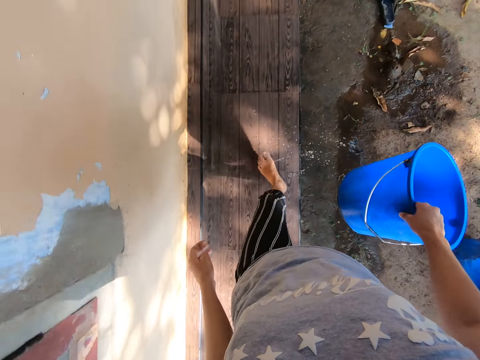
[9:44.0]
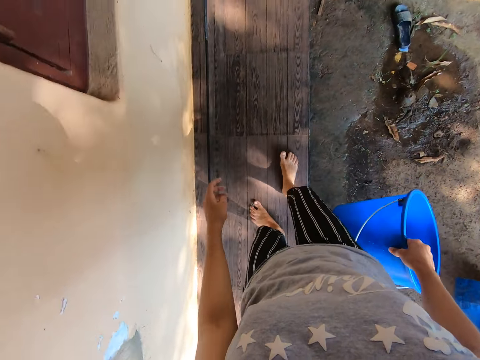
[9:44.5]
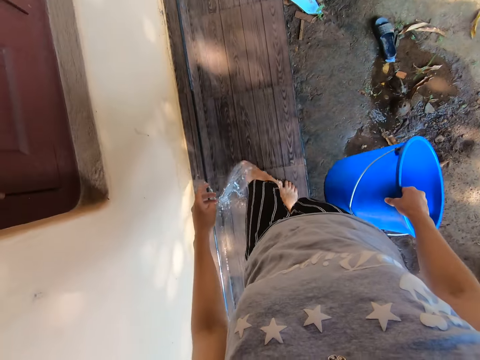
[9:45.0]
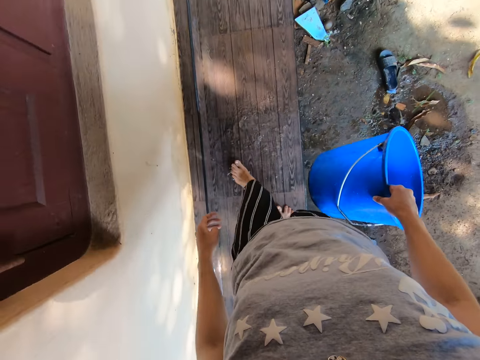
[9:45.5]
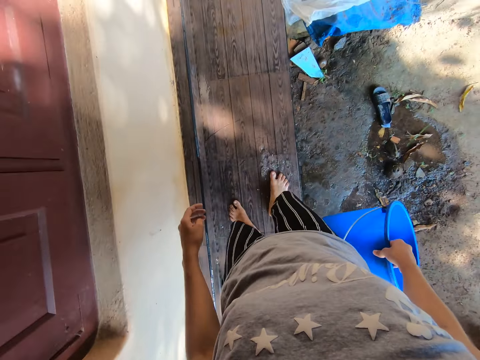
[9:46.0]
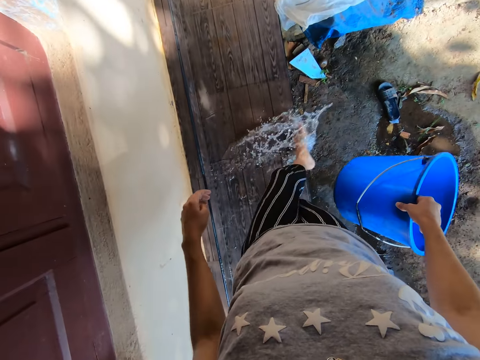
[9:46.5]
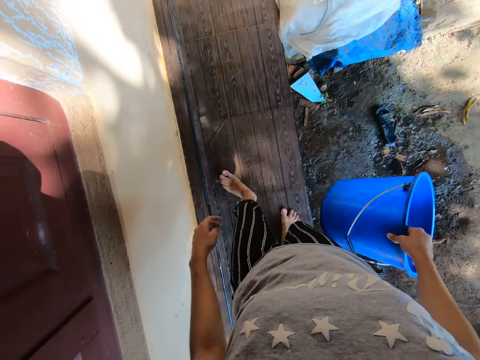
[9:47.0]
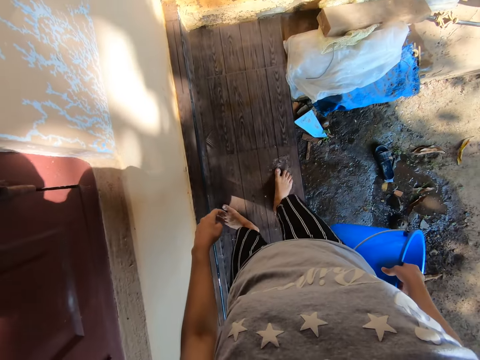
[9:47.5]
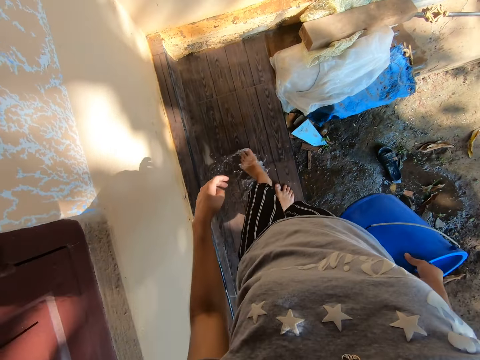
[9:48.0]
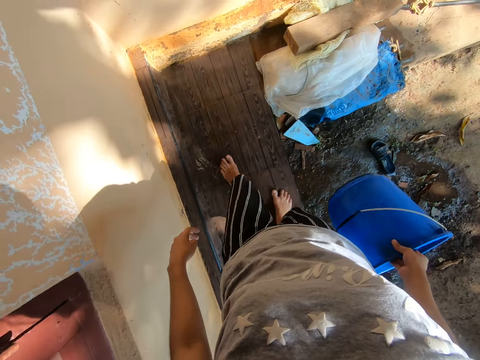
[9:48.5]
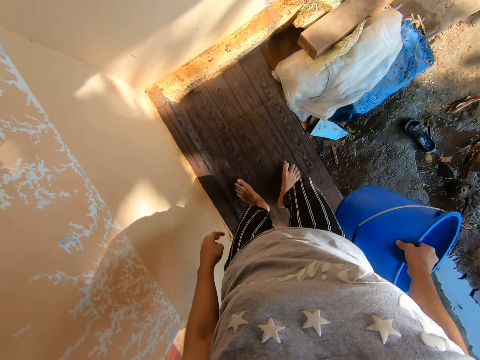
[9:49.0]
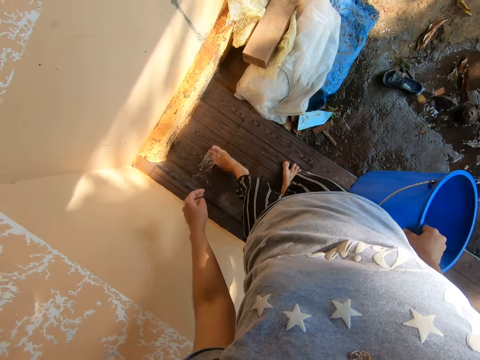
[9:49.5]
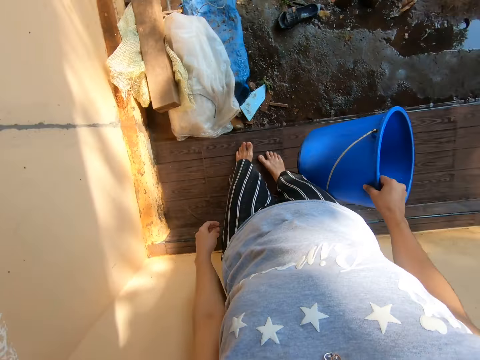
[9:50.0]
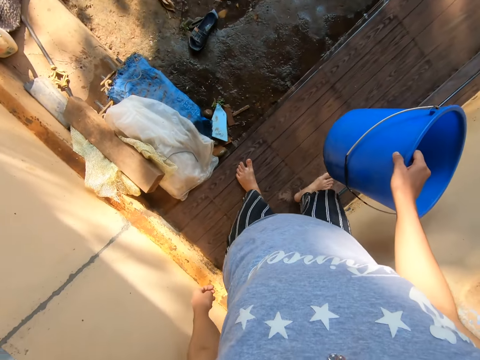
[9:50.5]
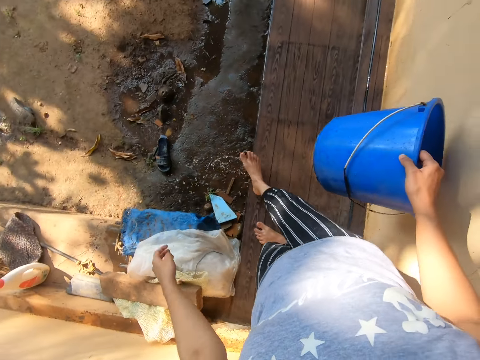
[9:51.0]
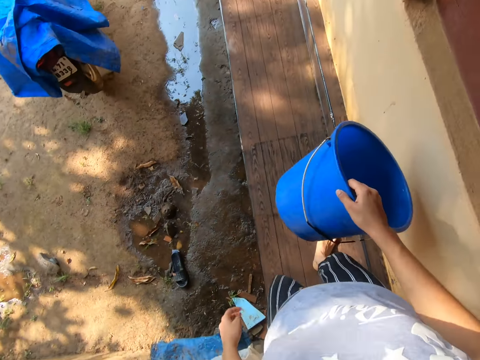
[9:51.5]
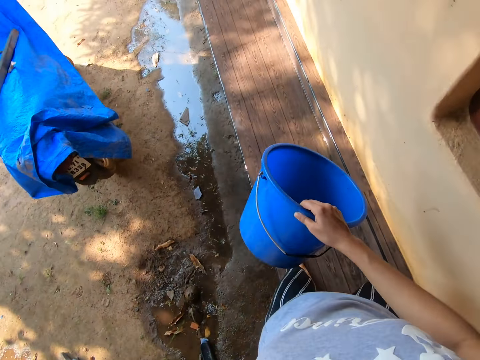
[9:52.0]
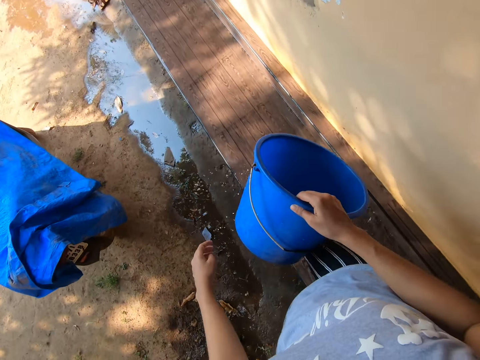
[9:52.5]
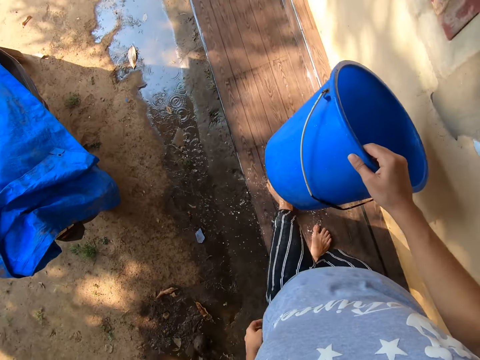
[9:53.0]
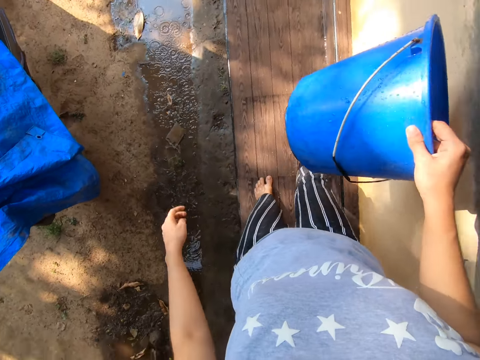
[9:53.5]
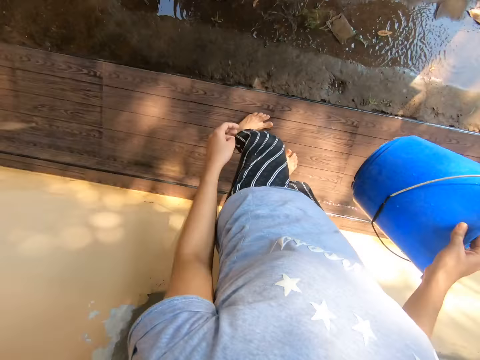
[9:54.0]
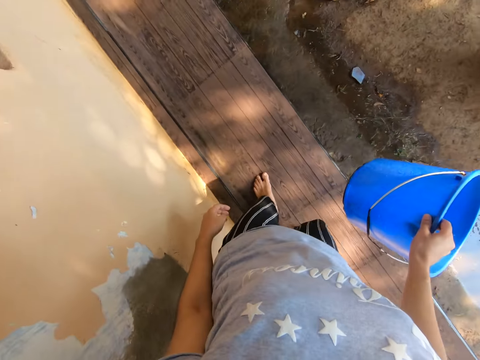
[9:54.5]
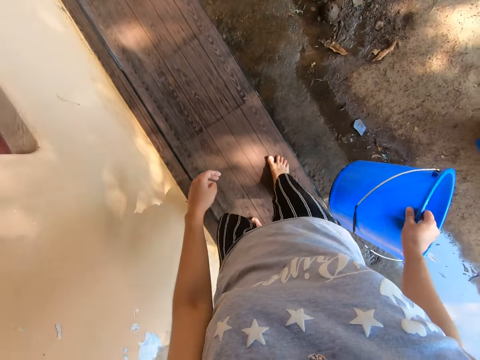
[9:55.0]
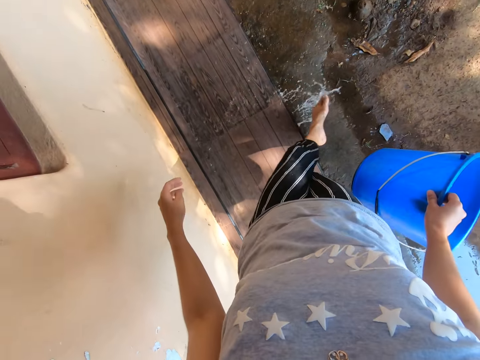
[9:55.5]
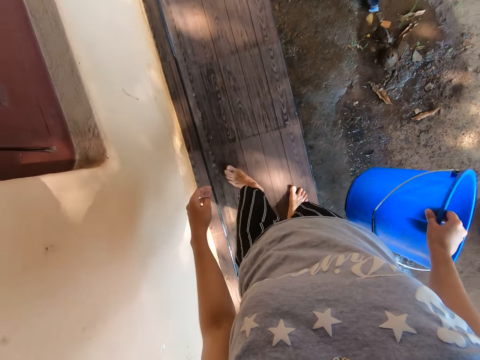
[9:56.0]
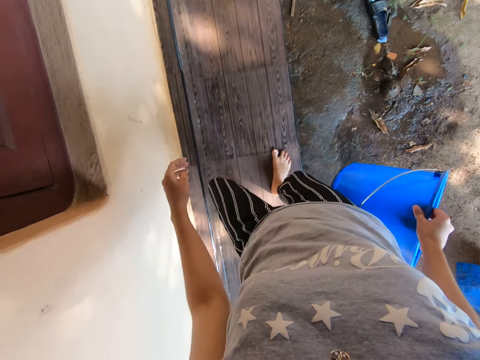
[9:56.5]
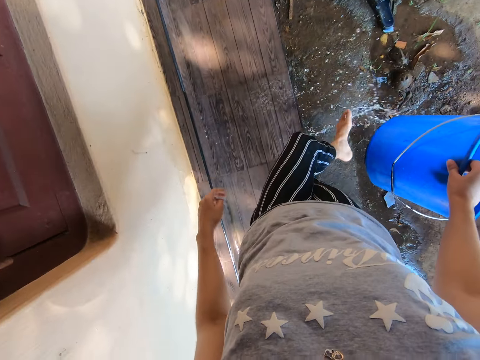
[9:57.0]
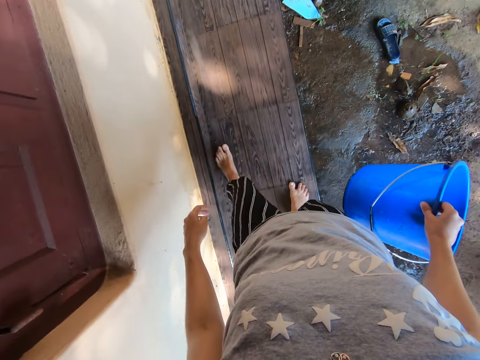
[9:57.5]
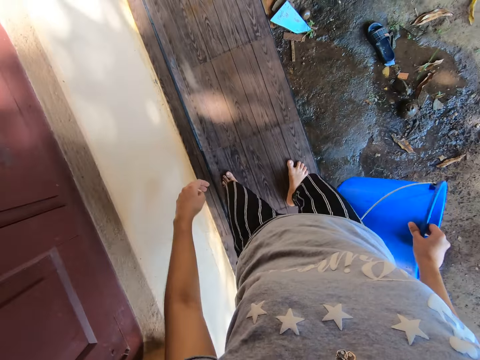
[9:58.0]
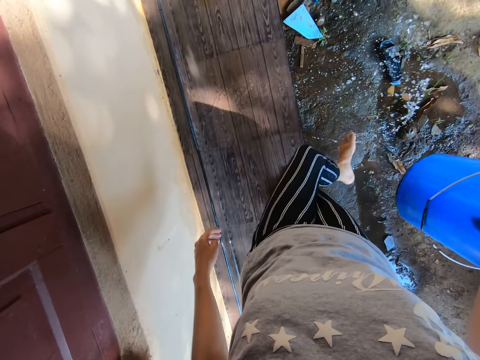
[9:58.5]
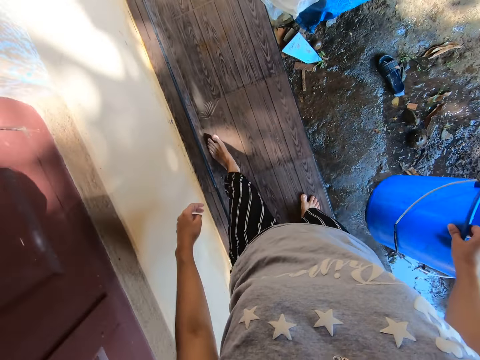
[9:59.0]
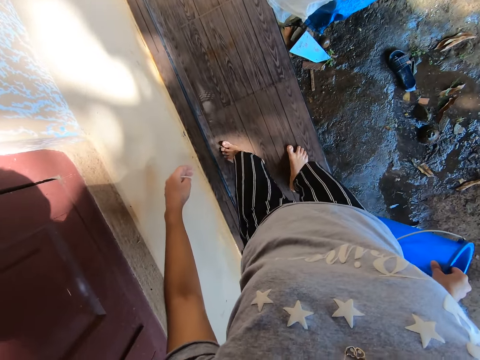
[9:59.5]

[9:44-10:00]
The camera wearer walks on the veranda. They push the water with the left leg.

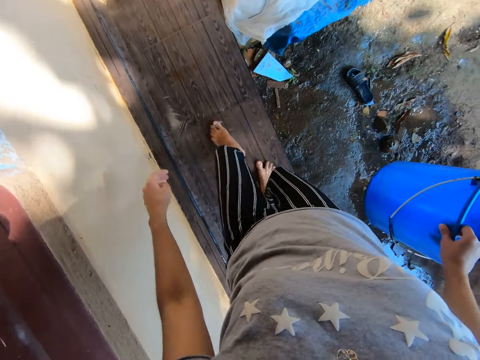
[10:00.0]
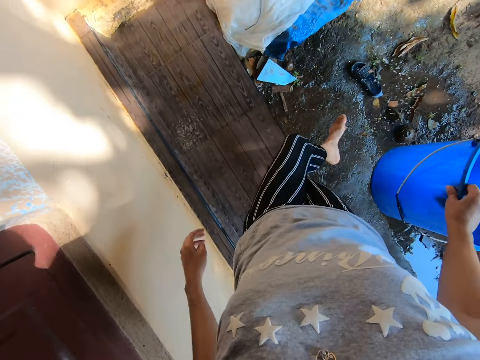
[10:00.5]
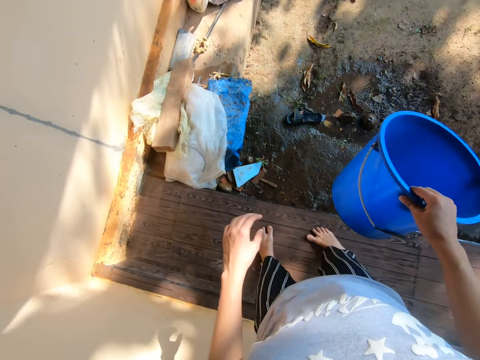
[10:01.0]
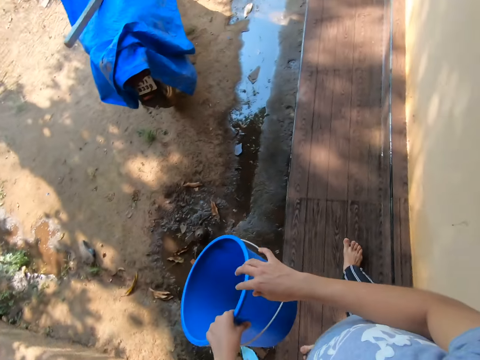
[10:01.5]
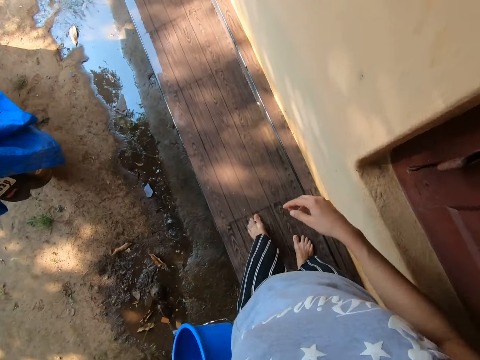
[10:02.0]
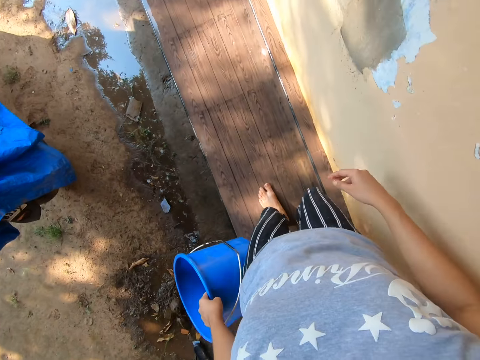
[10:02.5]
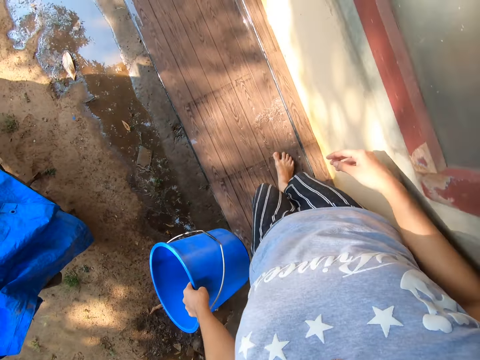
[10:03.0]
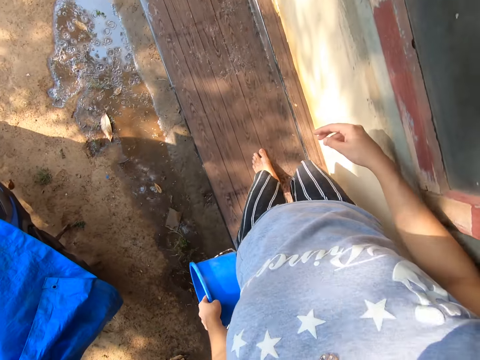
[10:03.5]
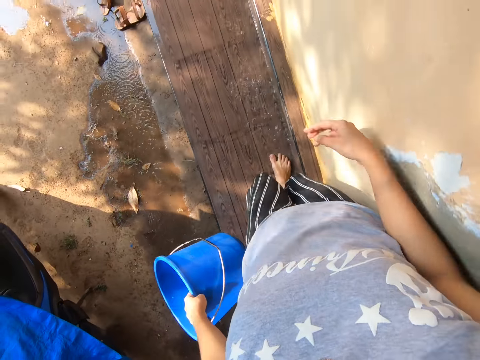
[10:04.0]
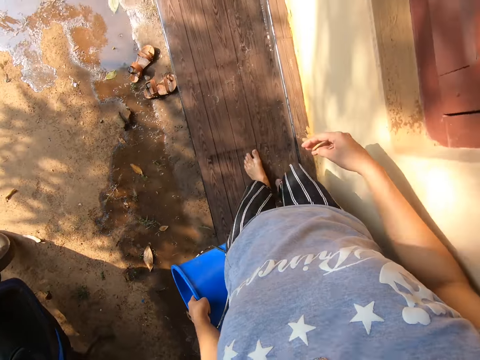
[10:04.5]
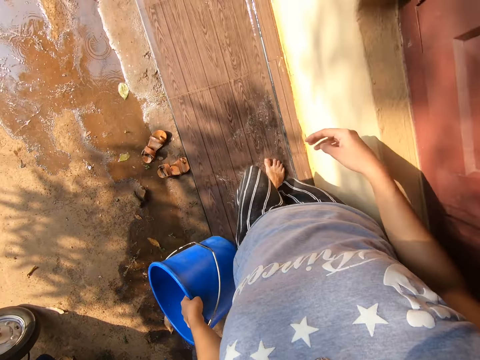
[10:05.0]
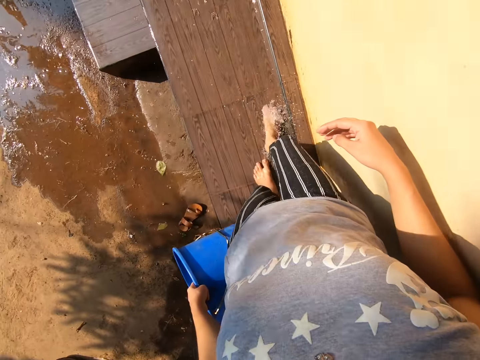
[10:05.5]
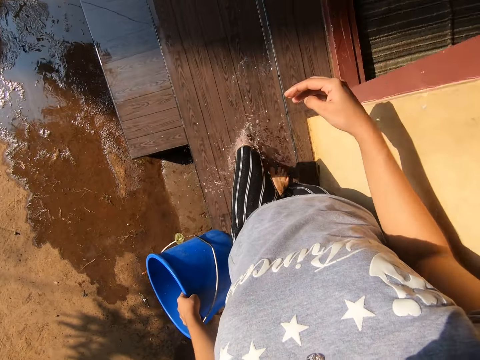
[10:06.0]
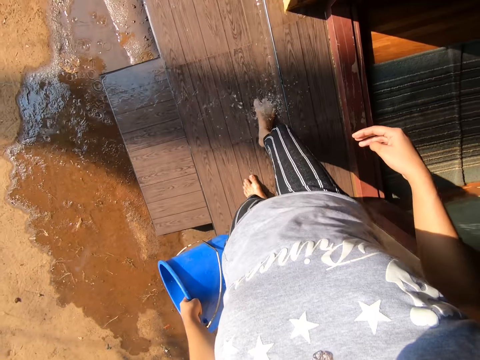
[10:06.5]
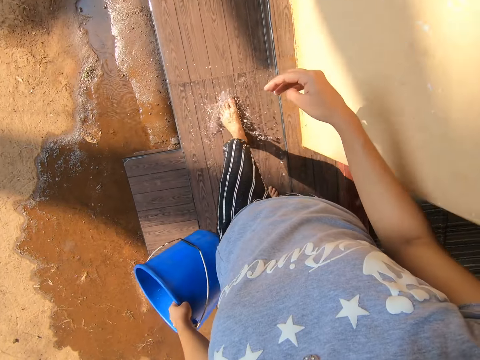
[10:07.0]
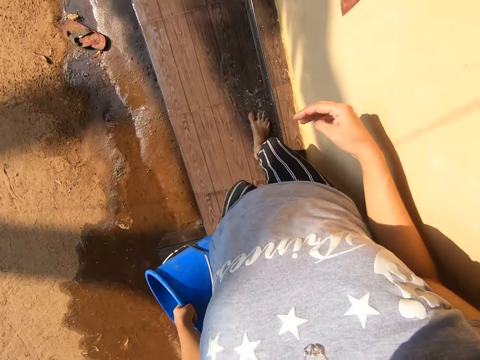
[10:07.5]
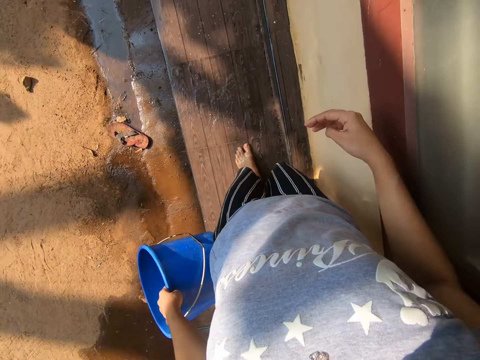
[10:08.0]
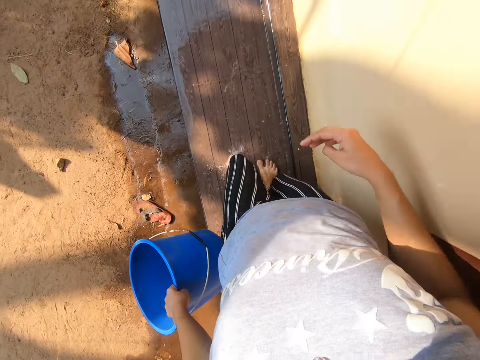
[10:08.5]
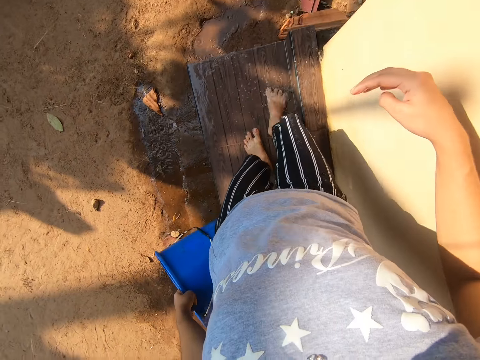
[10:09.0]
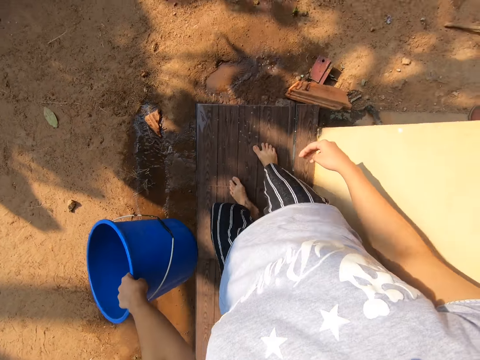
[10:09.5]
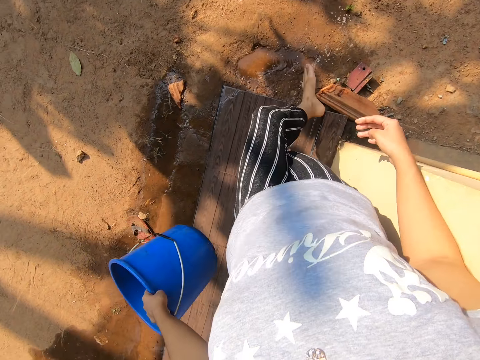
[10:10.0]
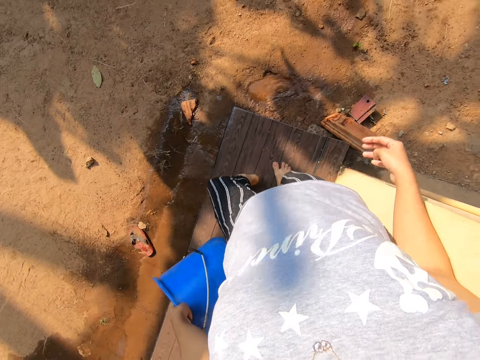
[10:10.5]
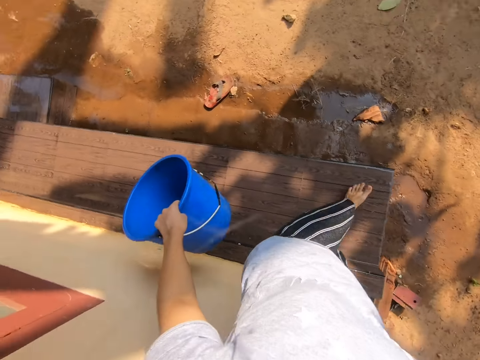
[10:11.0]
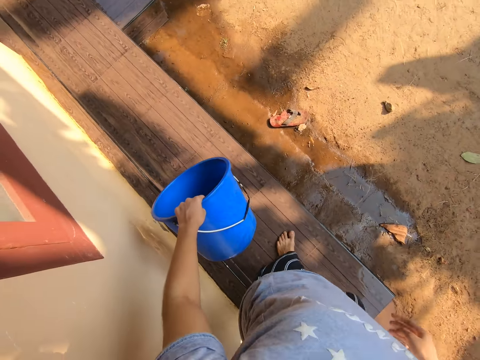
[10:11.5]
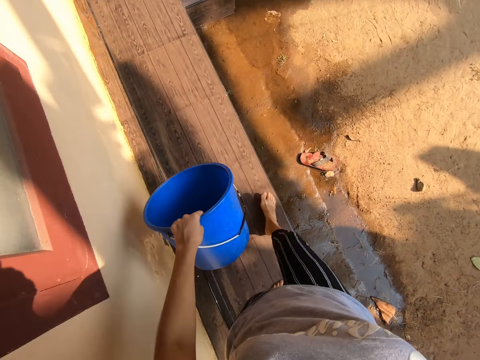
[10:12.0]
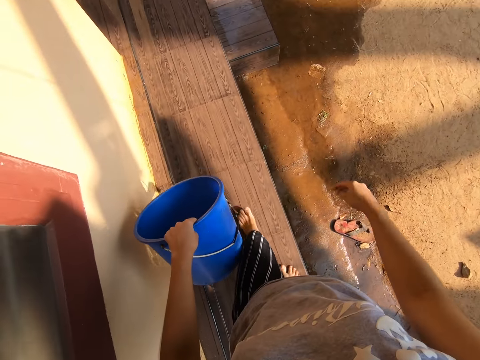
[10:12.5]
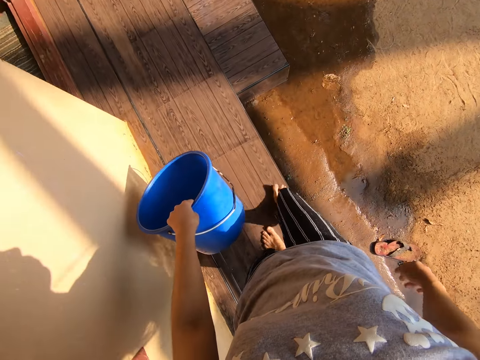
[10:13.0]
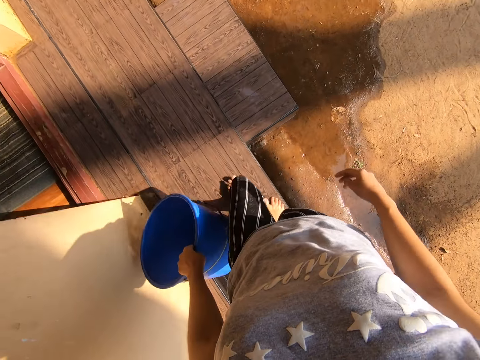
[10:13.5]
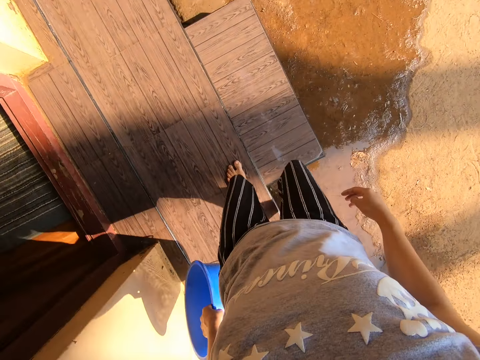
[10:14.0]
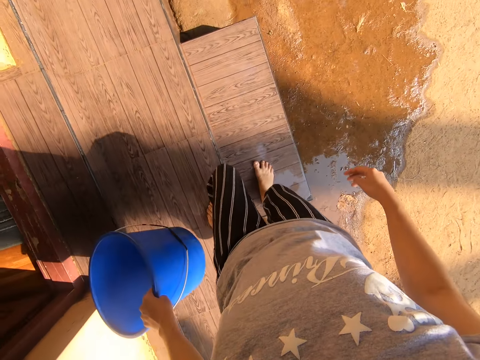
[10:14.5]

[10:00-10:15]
The camera wearer passes the bucket to the left hand. They walk on the veranda. They push the water with the left leg. They walk on the veranda.
